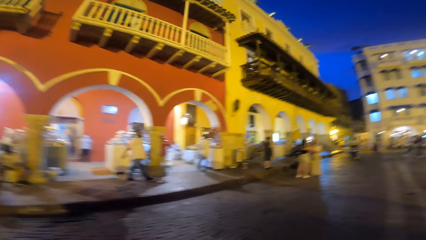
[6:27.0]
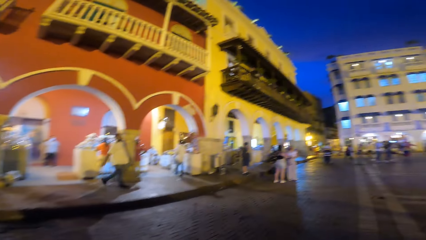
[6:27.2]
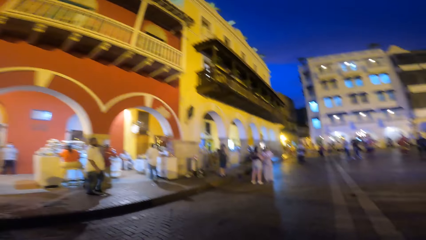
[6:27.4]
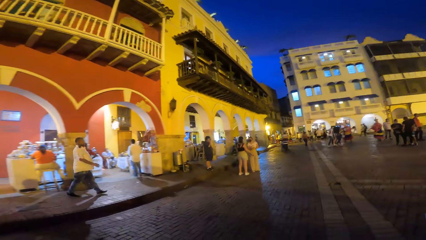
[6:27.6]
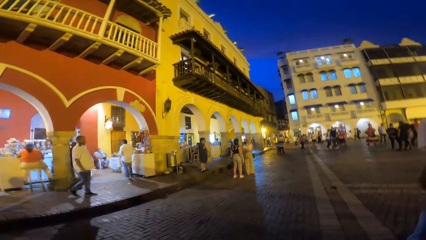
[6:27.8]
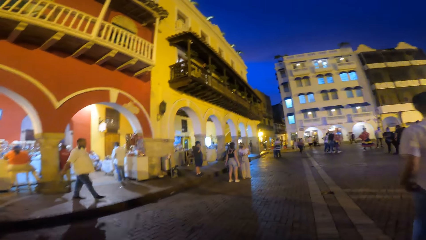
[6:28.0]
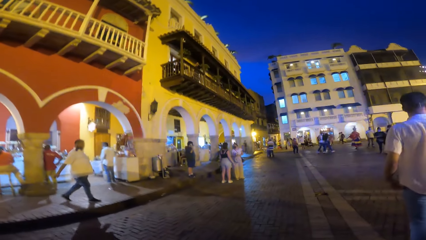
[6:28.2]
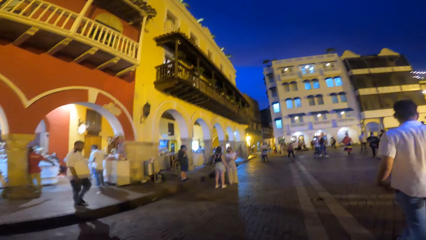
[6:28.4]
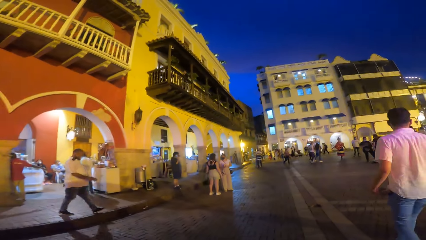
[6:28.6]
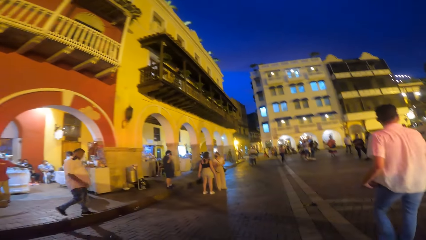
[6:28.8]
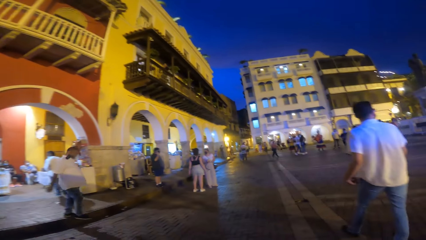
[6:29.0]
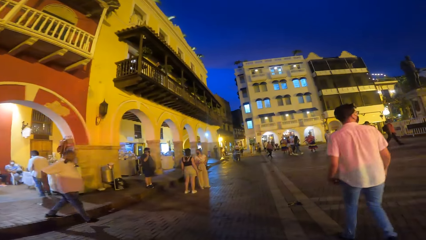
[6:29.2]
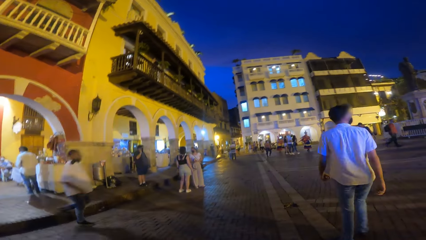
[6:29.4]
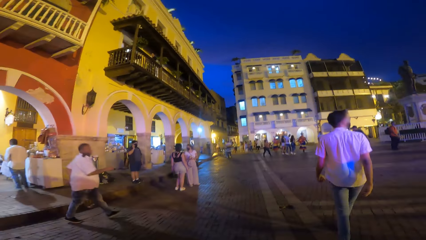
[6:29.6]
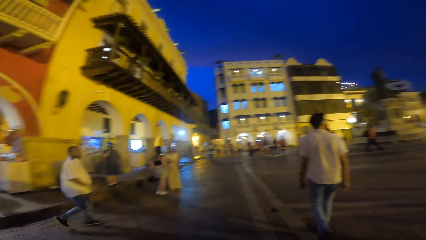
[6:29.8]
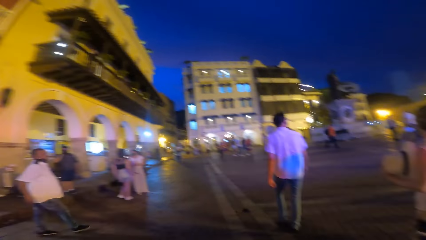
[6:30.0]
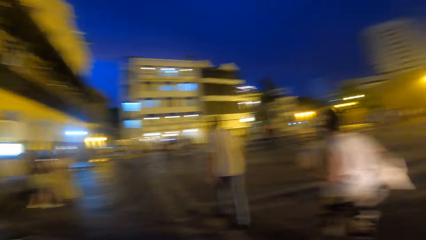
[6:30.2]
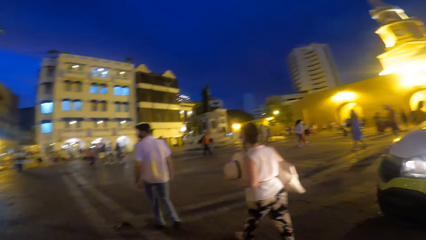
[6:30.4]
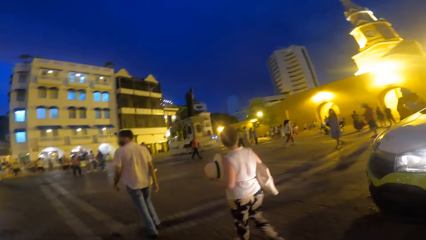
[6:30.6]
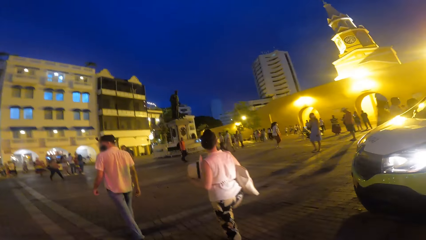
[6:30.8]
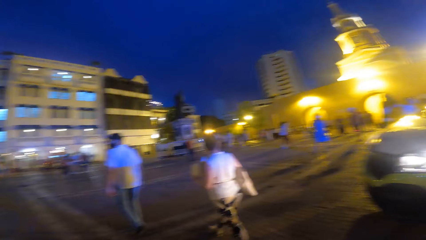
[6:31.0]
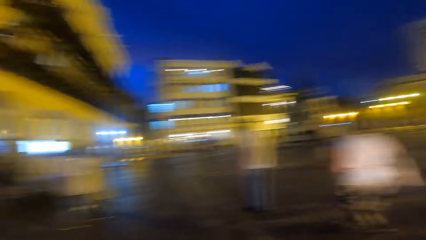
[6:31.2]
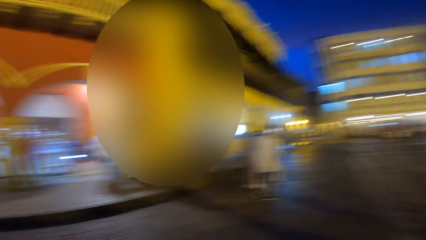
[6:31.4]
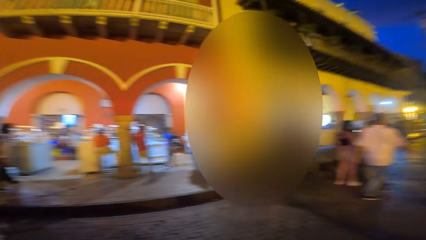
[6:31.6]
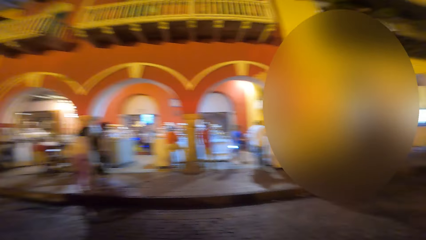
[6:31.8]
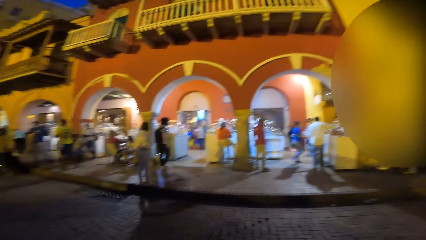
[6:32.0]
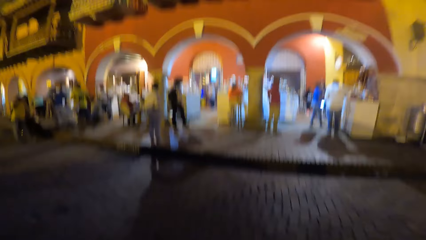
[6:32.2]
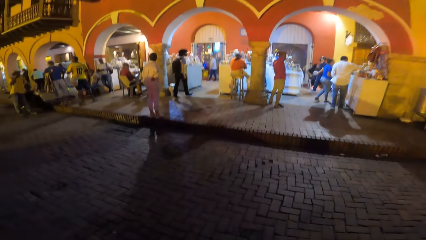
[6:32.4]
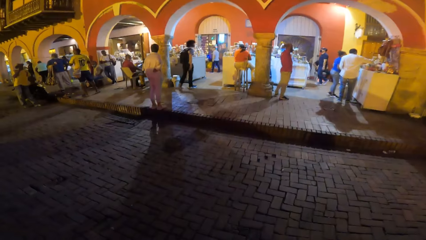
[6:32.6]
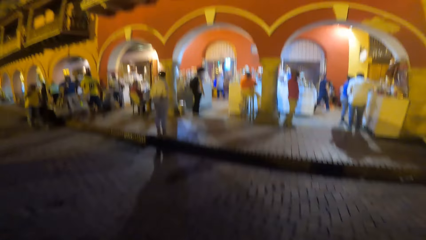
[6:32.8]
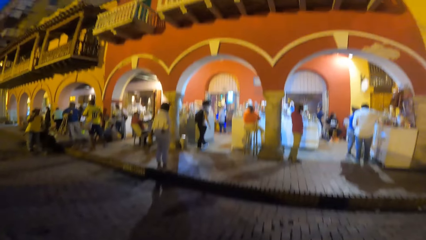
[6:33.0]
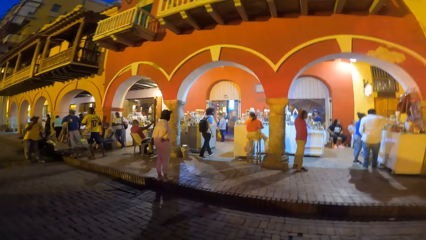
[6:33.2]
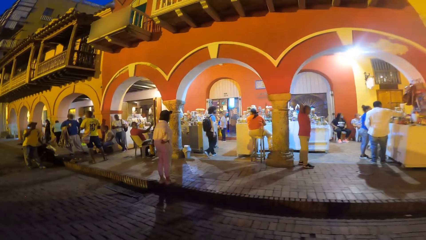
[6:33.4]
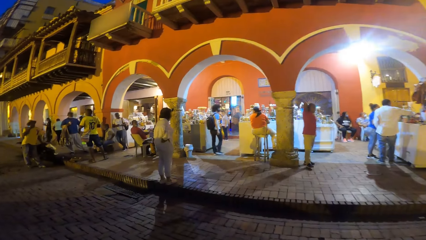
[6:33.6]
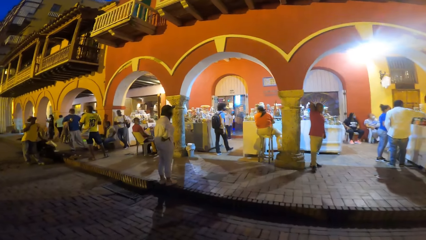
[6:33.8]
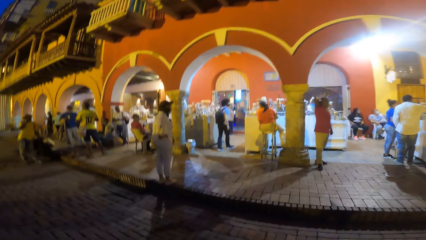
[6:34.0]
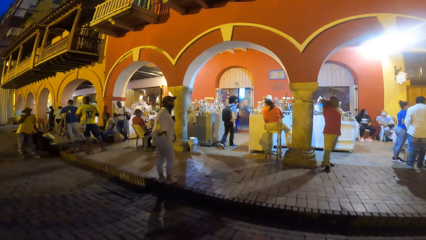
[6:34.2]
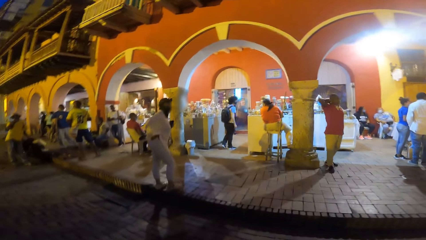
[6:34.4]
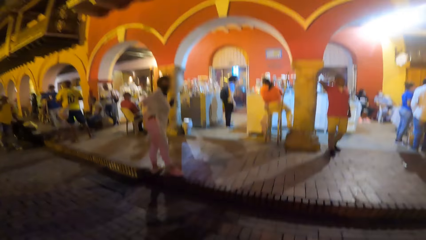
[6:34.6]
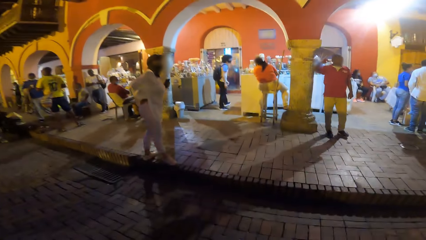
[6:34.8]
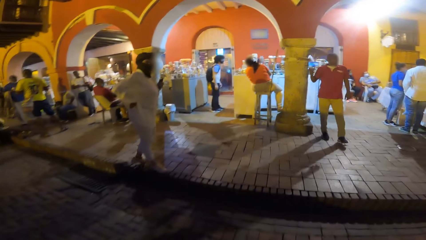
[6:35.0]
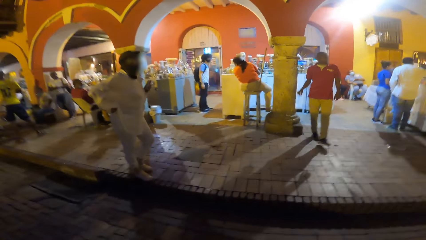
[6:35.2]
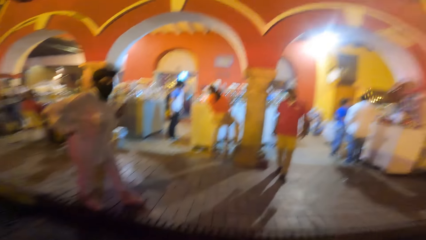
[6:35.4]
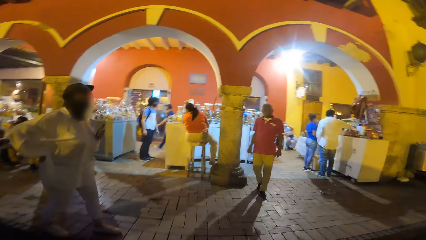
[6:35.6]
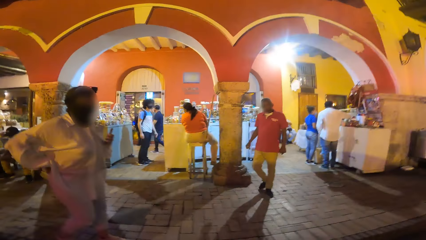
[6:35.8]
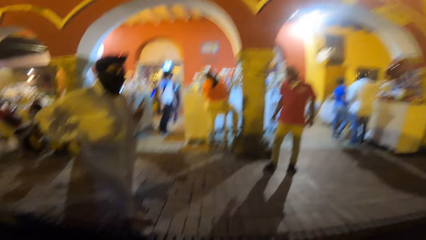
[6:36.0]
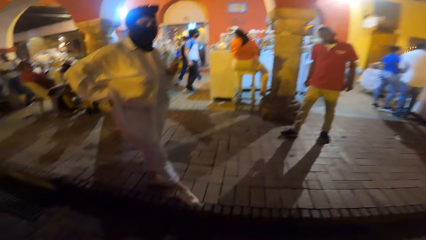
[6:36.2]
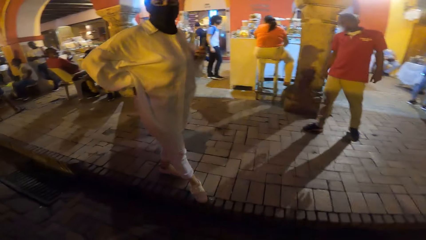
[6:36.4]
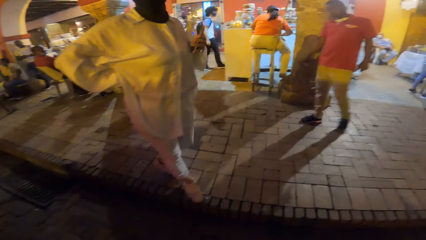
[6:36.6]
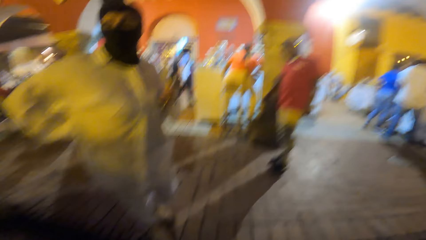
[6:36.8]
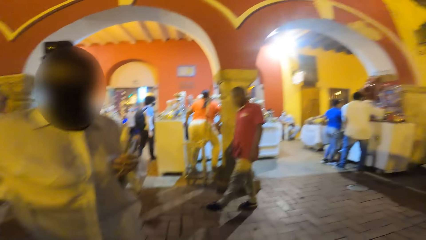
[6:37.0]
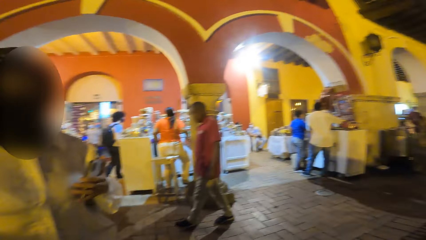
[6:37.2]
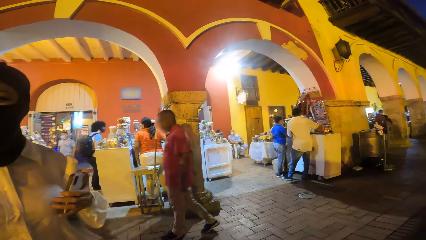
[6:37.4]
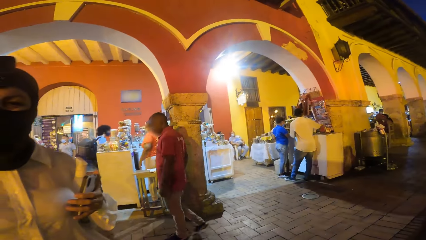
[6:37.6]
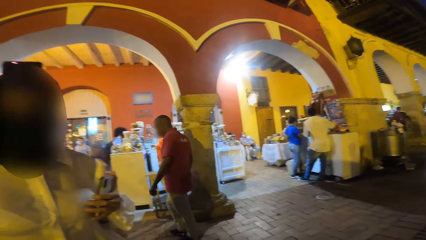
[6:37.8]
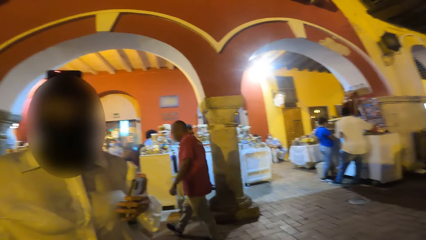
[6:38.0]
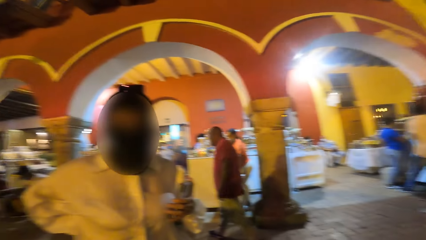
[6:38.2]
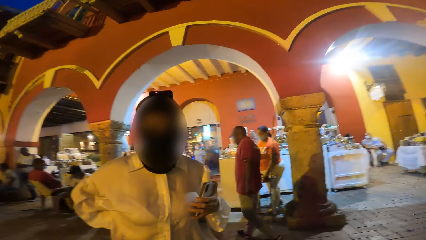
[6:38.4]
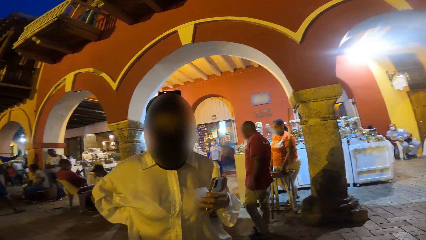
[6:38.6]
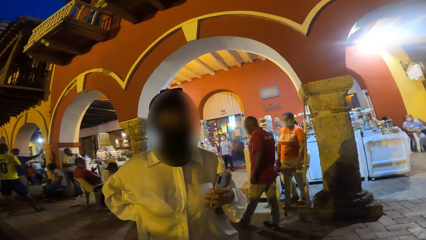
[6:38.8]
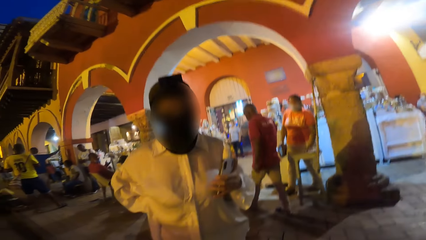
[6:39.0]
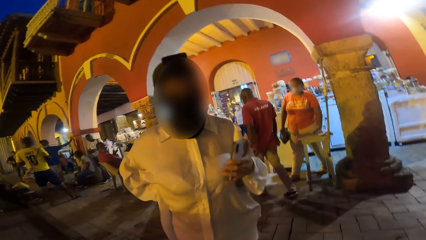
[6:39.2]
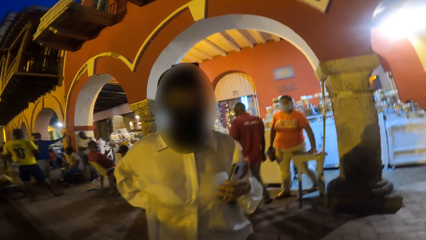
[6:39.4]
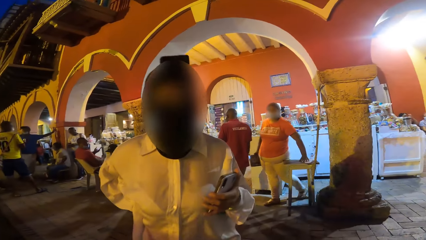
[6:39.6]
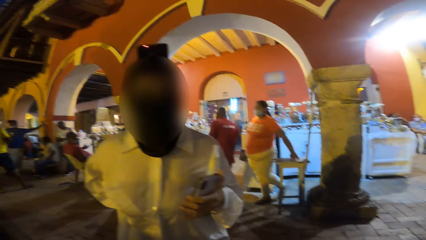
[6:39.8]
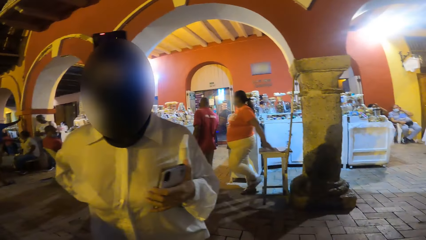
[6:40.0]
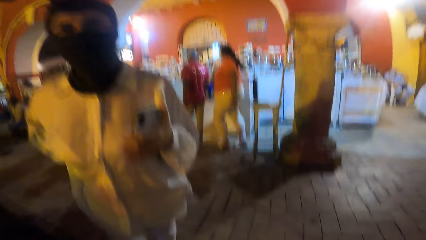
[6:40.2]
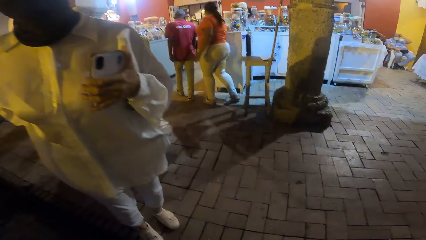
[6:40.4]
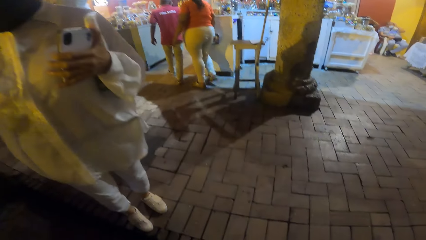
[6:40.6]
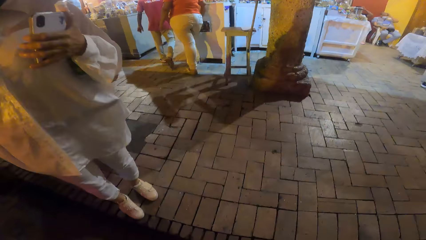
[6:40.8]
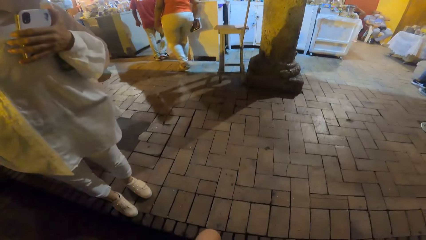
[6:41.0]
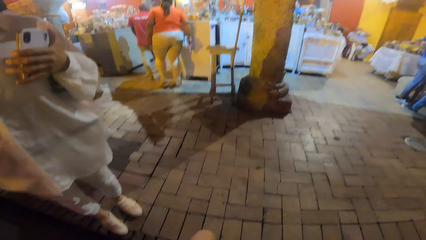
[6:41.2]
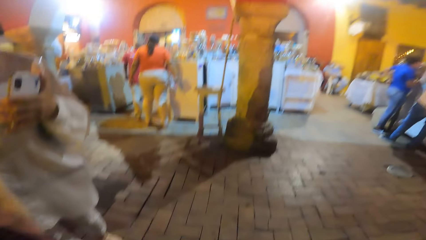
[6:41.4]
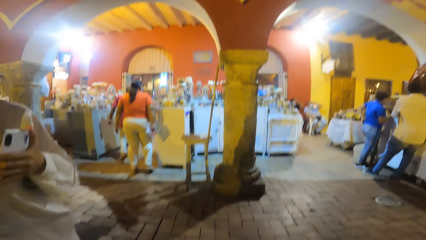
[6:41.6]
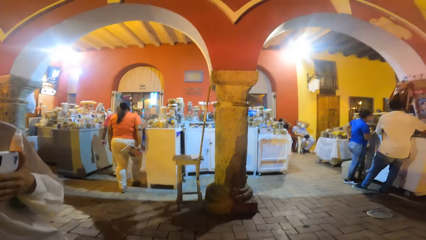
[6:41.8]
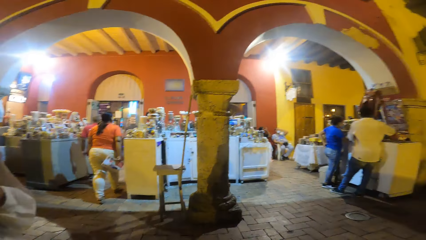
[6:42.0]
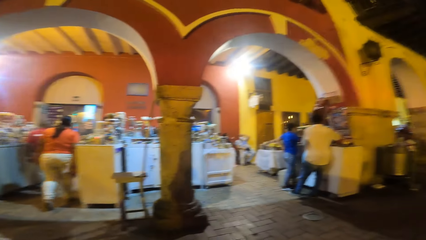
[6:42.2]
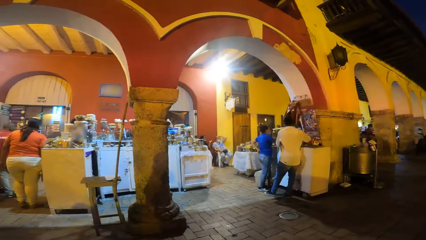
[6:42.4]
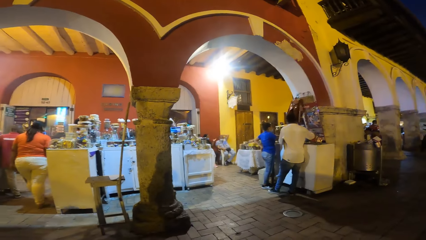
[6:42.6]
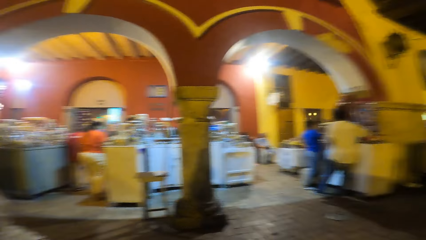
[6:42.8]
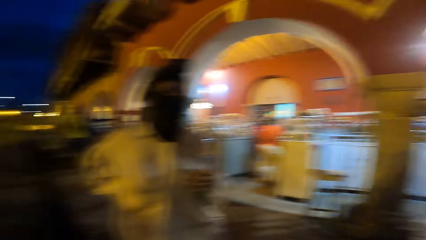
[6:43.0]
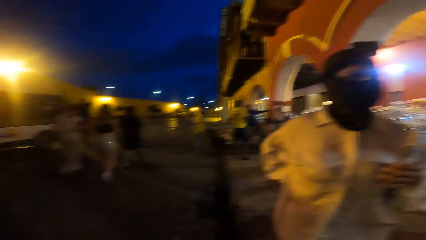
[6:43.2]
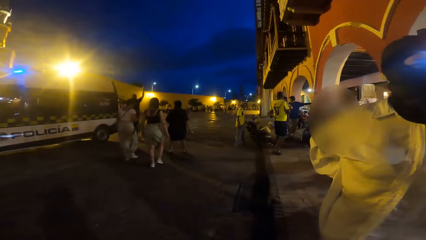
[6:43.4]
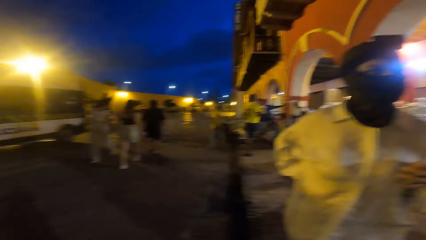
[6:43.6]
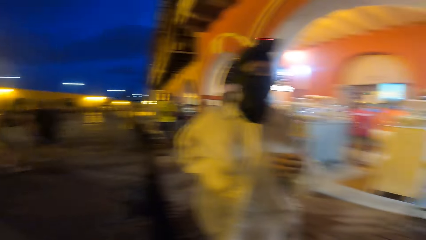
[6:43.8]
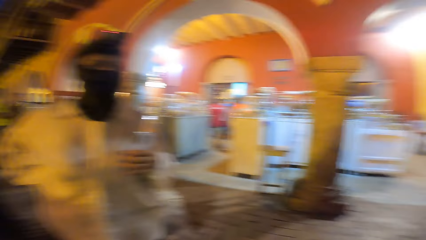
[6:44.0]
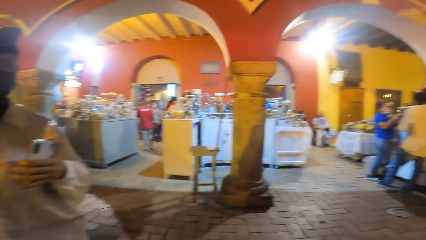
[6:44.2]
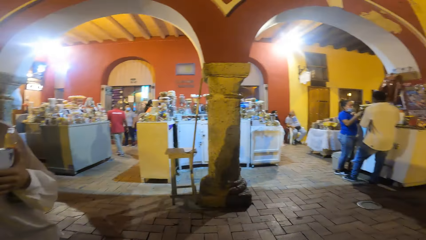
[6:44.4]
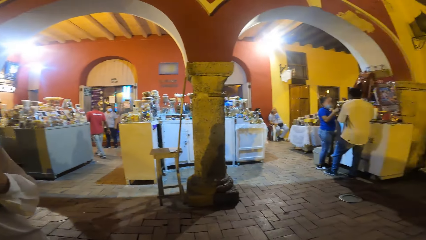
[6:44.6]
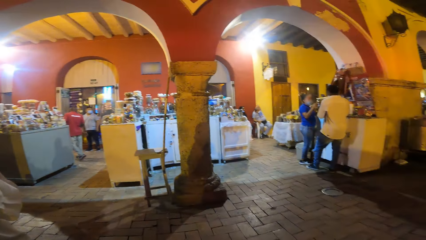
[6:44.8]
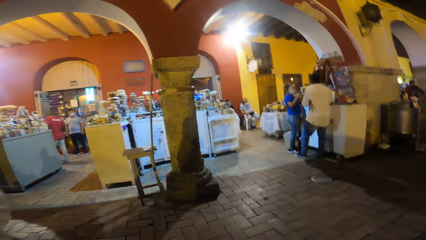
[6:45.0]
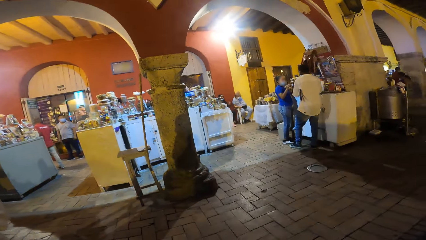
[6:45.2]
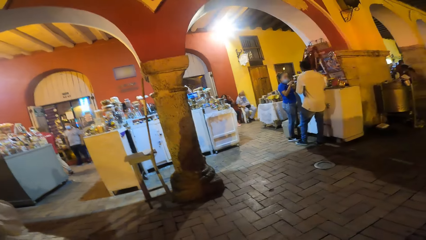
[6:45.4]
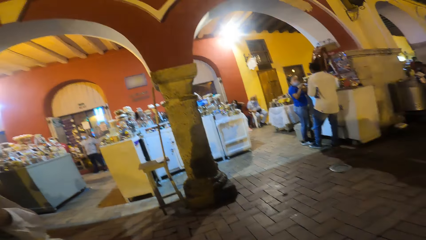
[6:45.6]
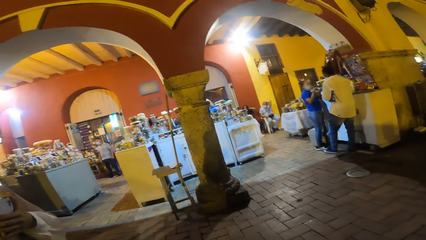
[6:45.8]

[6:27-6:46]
The man walks on the road. The woman walks on the road. Another man walks towards a stall. The camera wearer walks towards a walkway. They talk to a woman. They look around.
